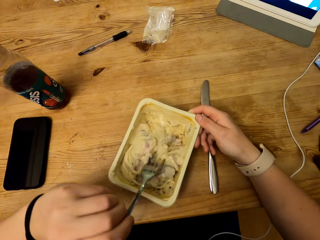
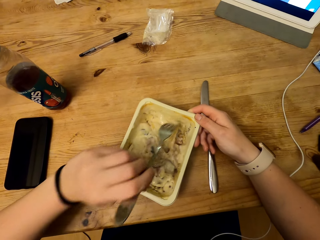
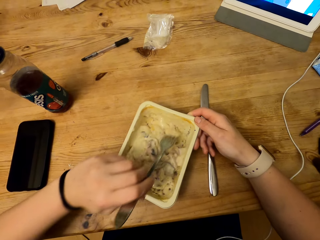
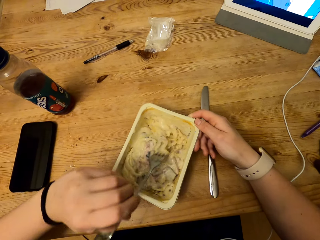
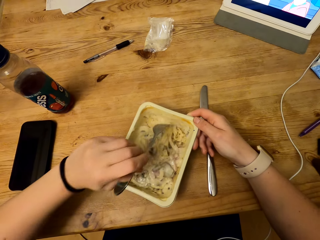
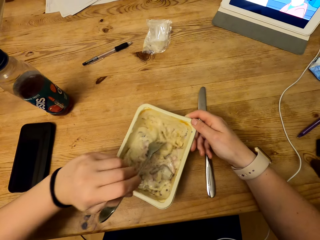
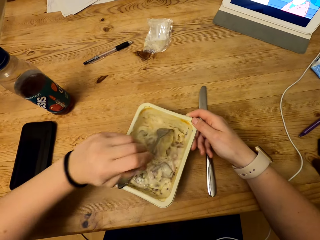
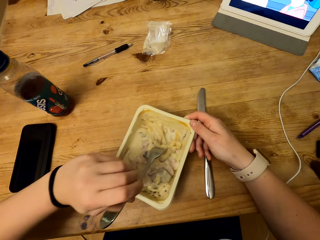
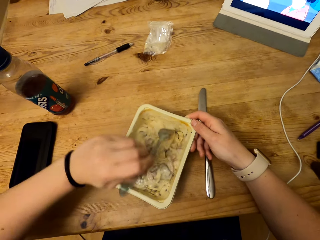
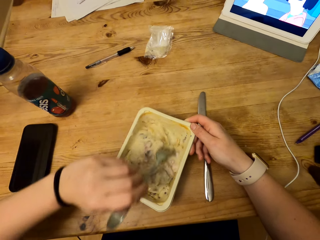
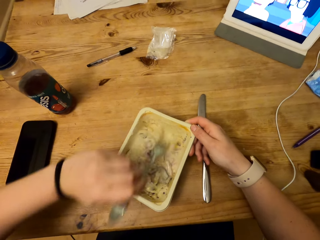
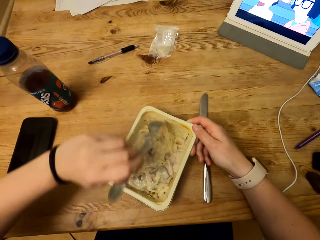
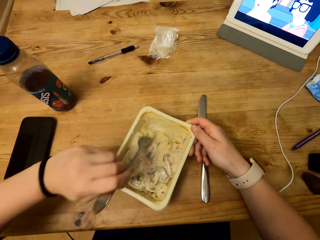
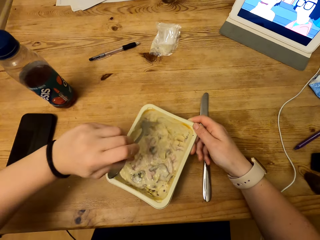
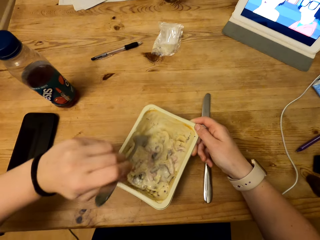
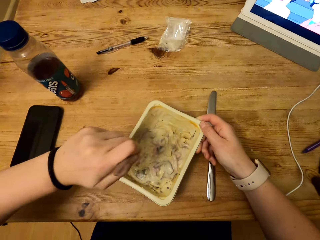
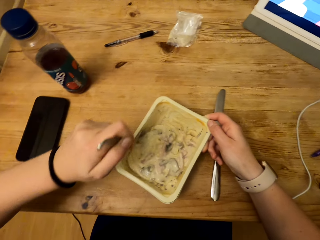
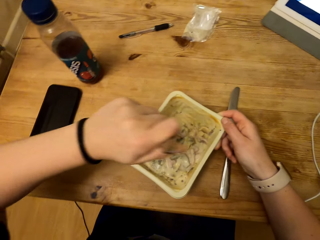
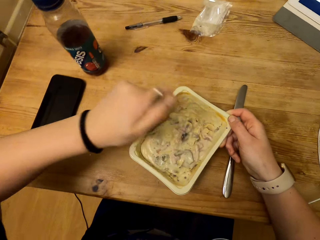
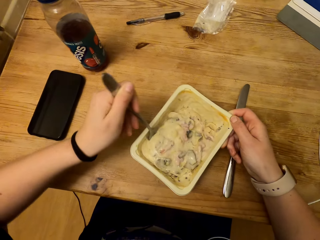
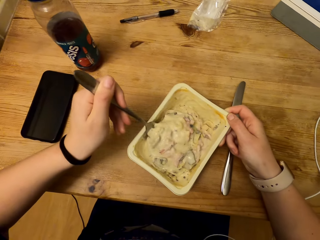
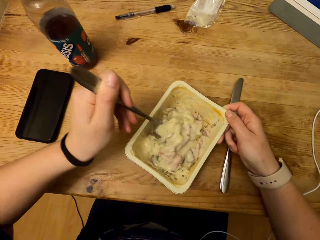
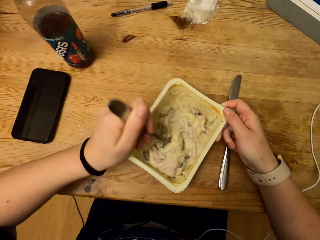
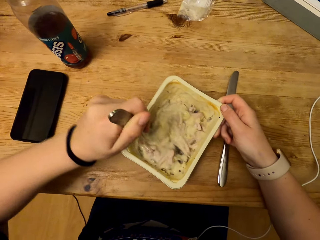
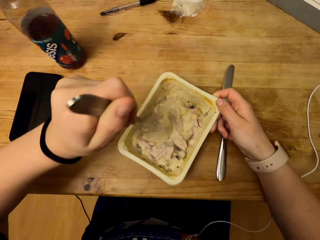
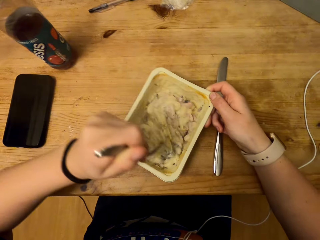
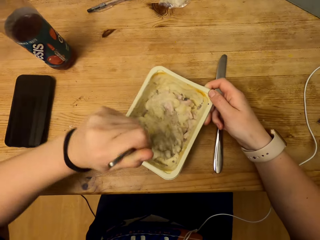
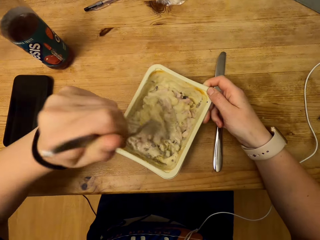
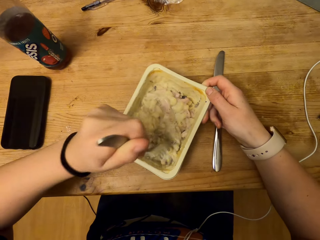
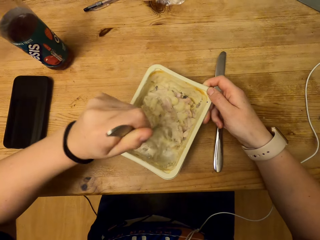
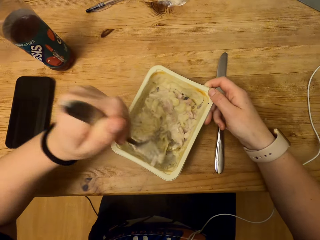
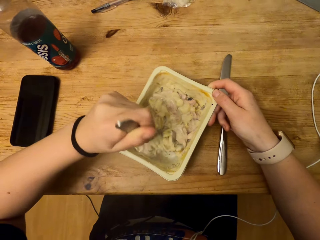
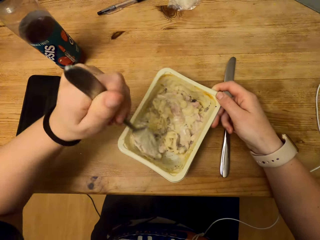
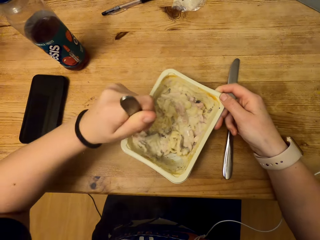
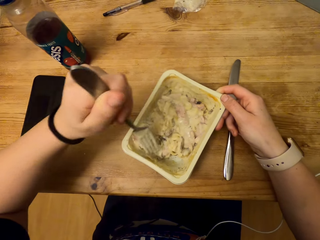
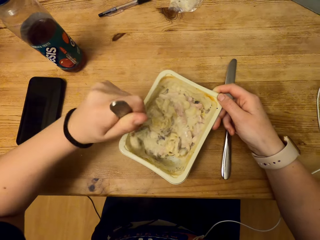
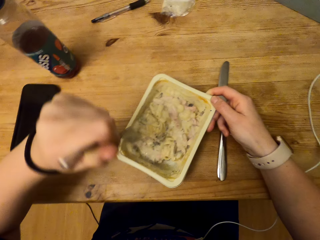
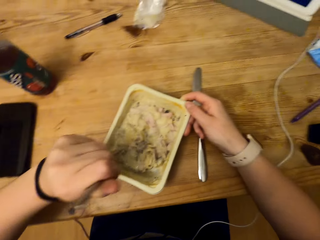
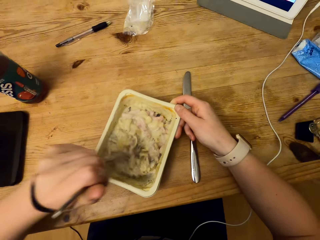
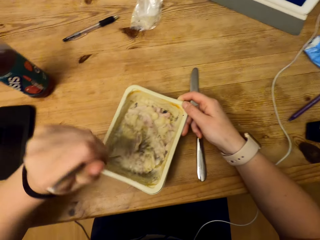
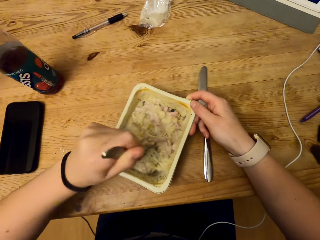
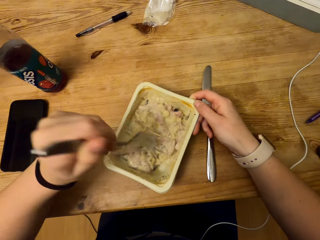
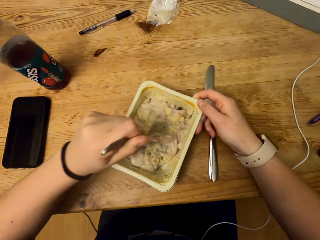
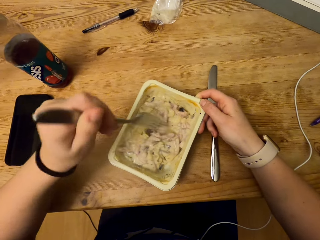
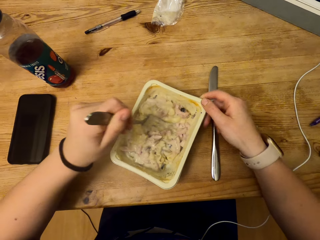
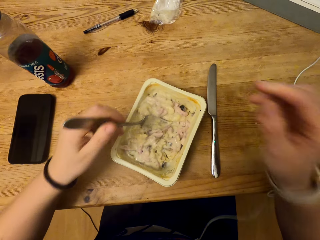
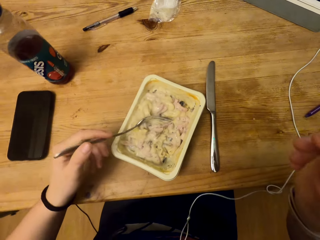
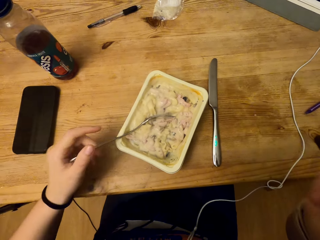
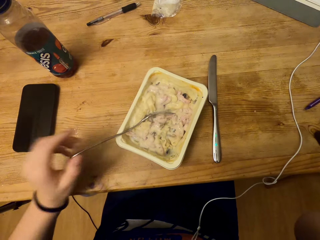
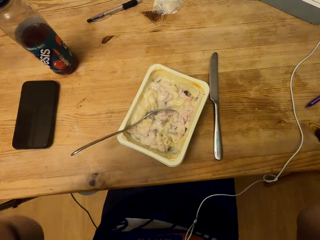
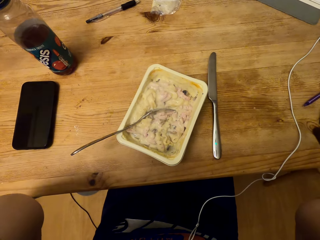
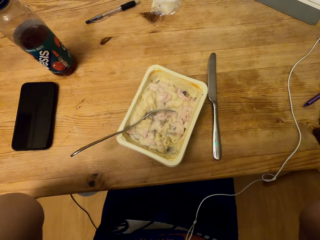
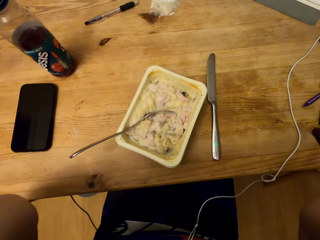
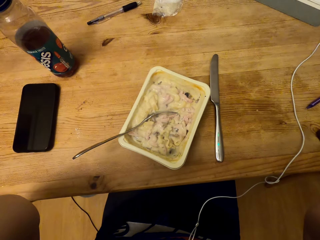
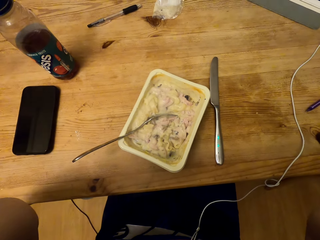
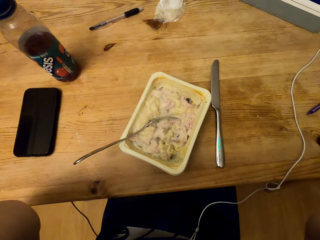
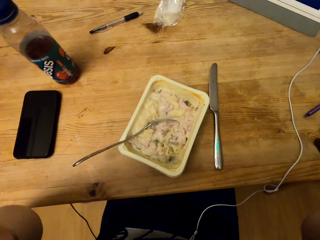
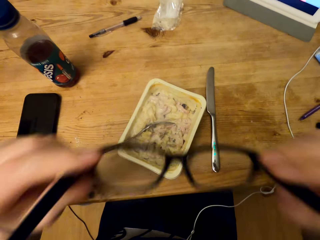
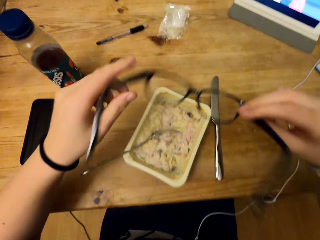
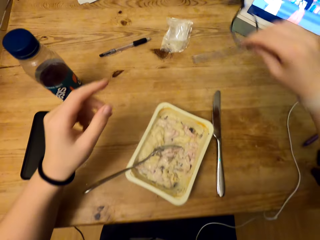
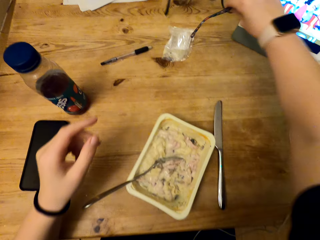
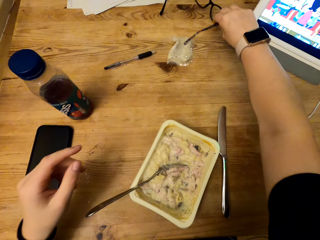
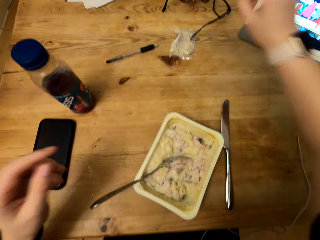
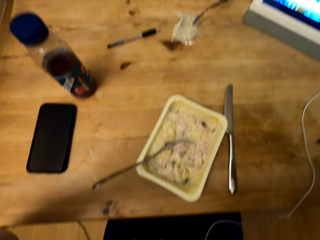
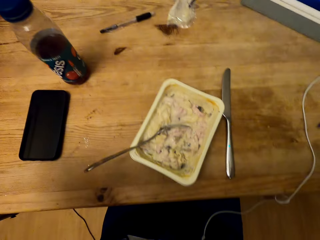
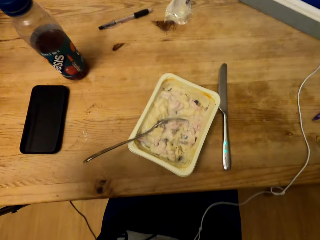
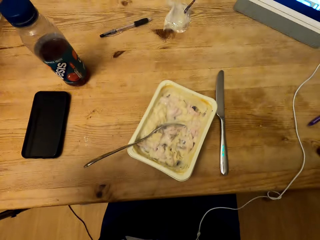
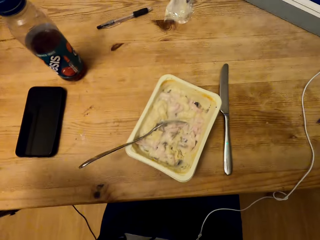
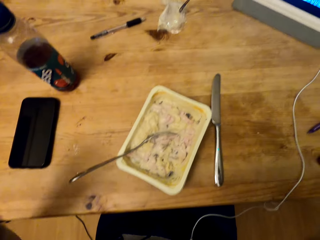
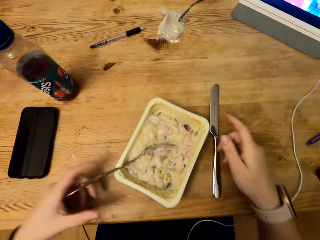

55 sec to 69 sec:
The camera wearer moves the fork around the container. He beats the food with the fork. He lifts his hand up. He leaves the fork on the container. He removes his eyeglasses and places his eyeglasses on the table.

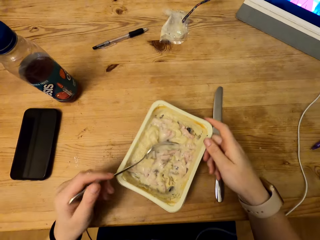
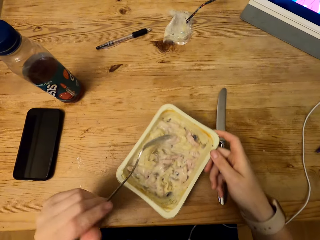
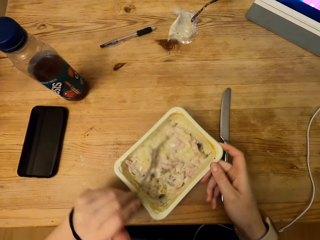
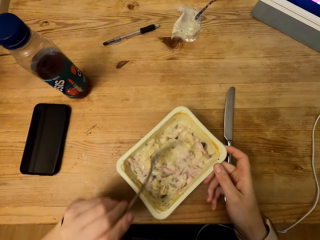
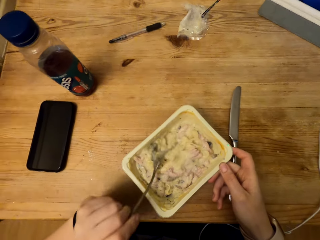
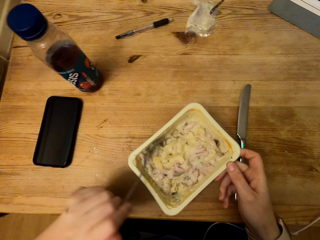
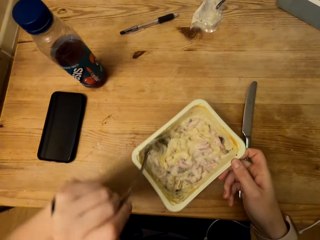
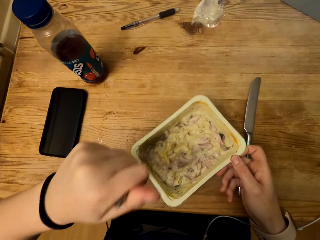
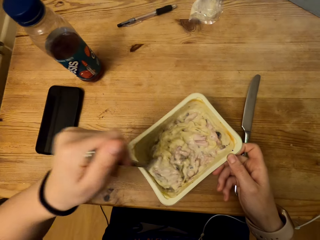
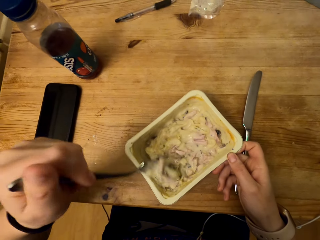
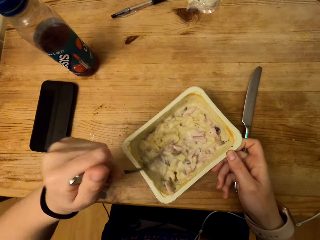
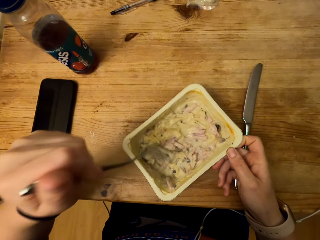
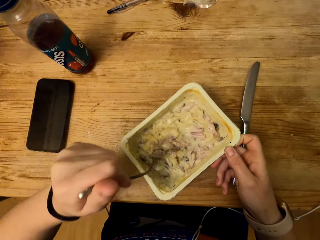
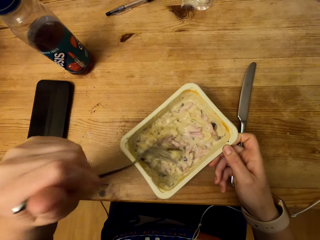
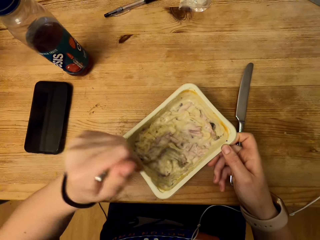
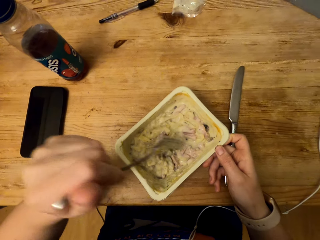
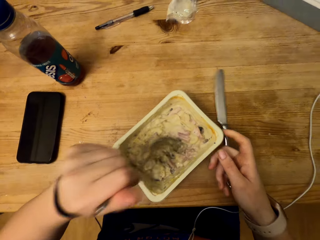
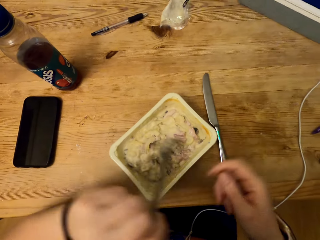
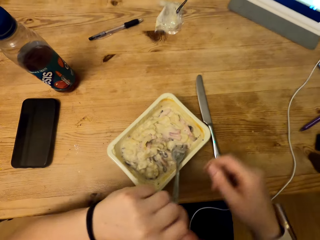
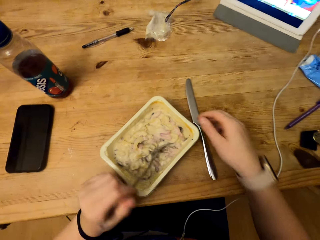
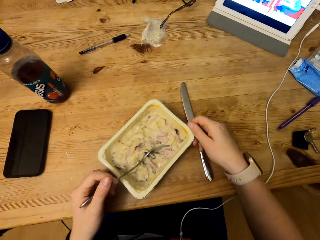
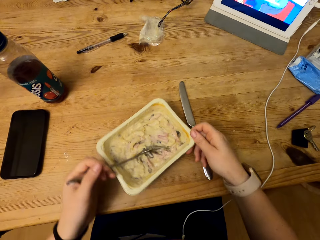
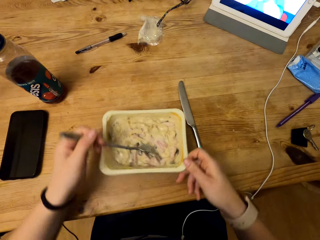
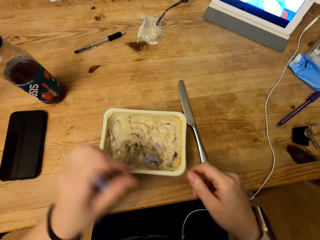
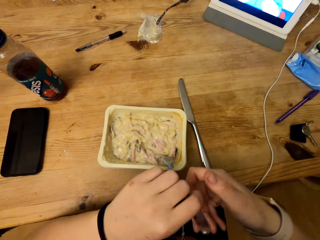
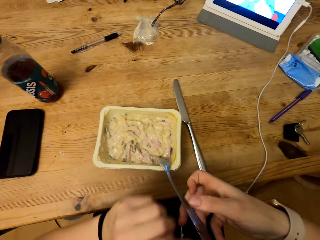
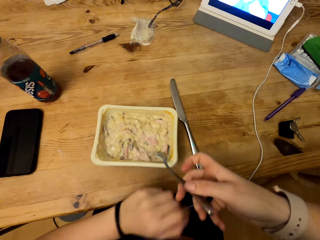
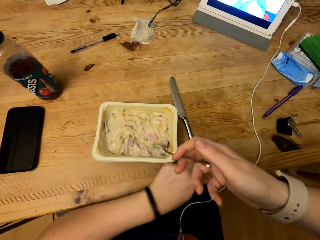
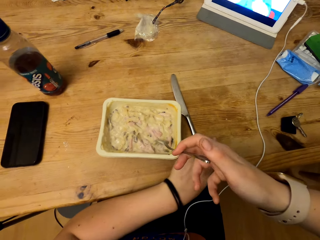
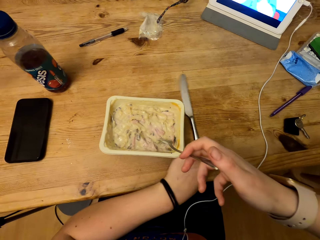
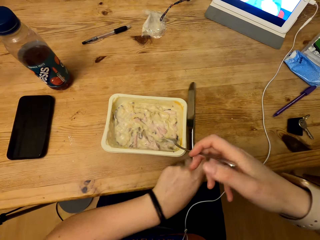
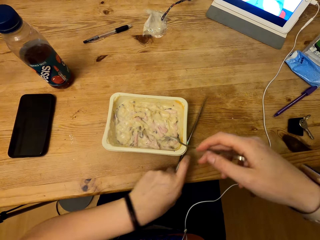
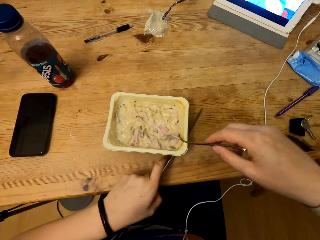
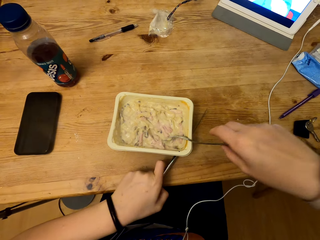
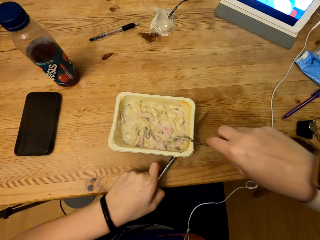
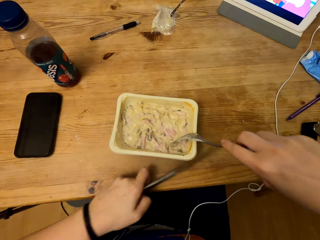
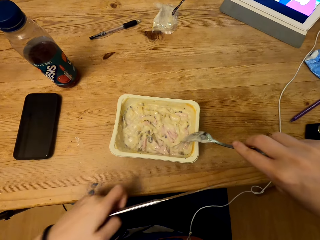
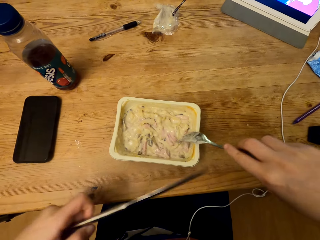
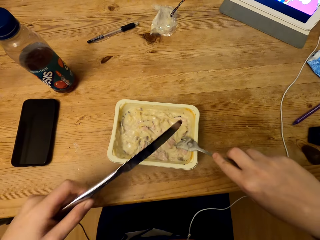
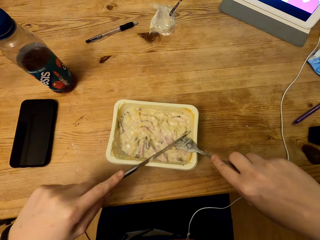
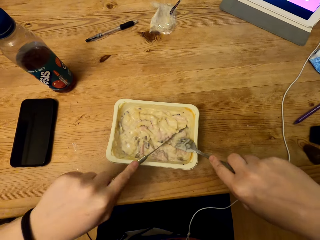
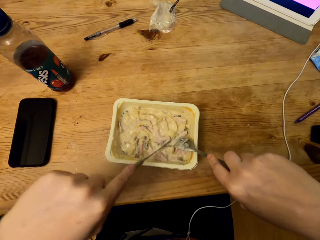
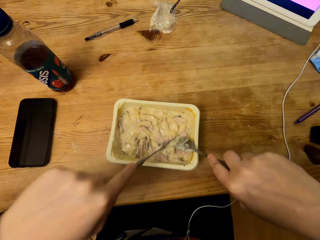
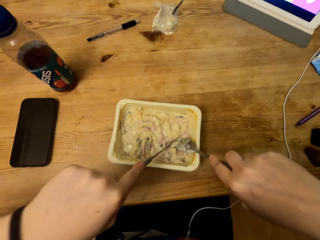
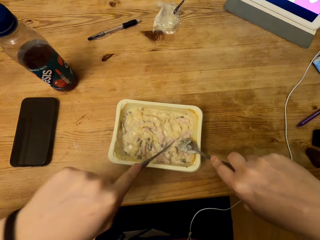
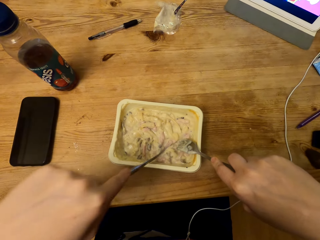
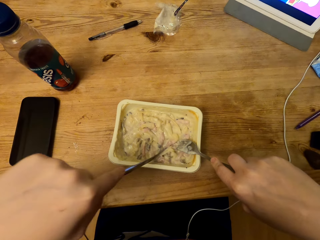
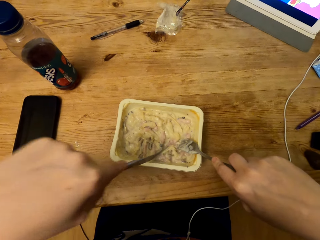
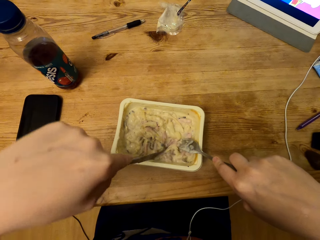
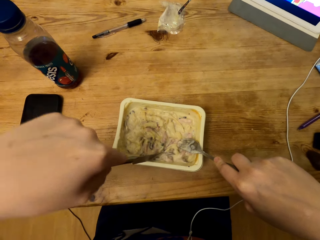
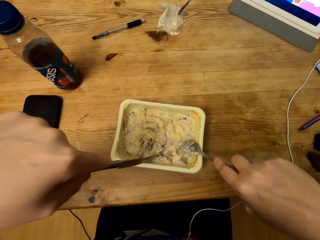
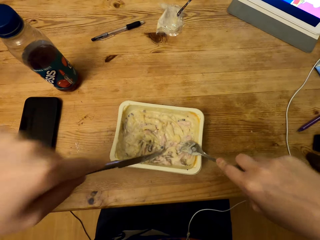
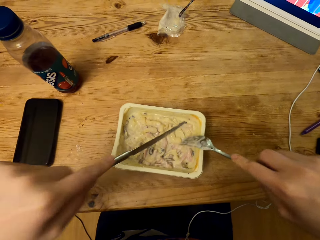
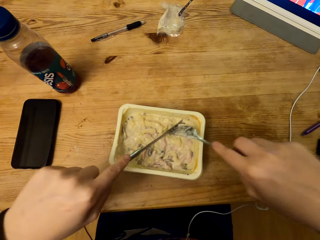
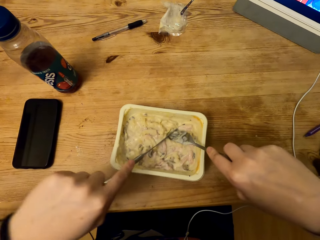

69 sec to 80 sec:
The camera wearer holds the fork. He pulls the container slightly. He beats the food in the container. He pulls his hand from the table knife. He holds the container. He turns the container. He moves the fork to the right hand. He picks up the table knife with the left hand. He positions the table knife. He cuts the food with the table knife. He uses both the table knife and the fork to separate the food.
